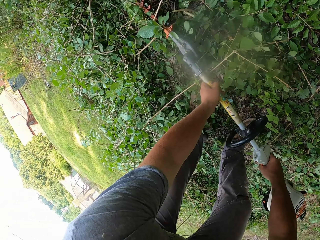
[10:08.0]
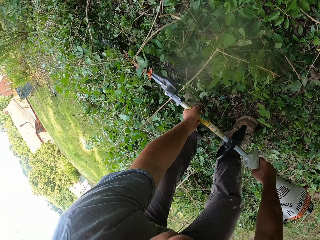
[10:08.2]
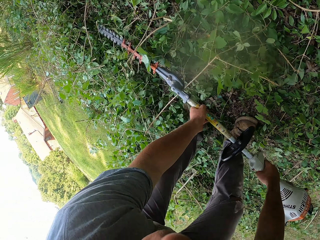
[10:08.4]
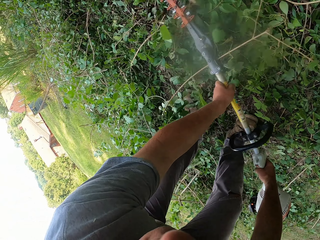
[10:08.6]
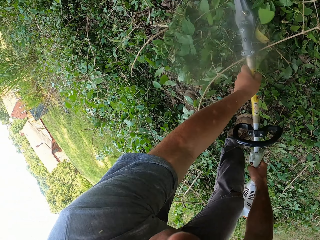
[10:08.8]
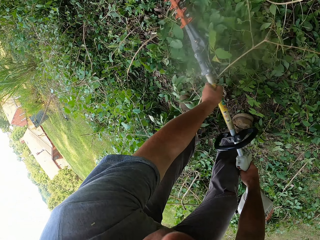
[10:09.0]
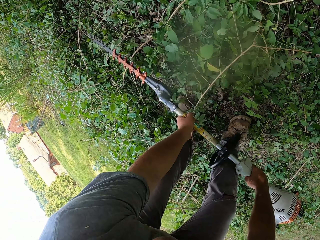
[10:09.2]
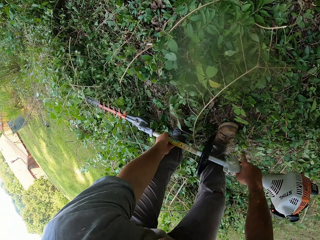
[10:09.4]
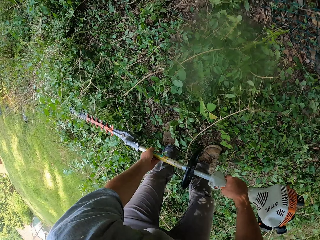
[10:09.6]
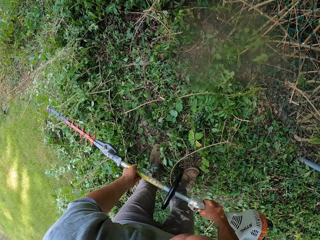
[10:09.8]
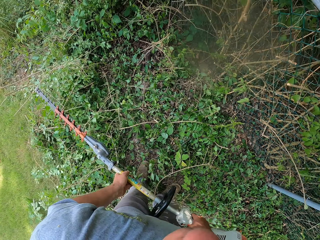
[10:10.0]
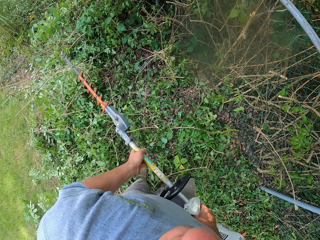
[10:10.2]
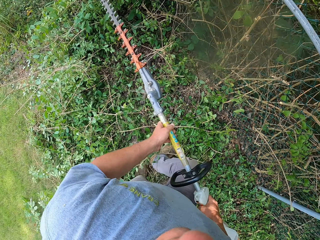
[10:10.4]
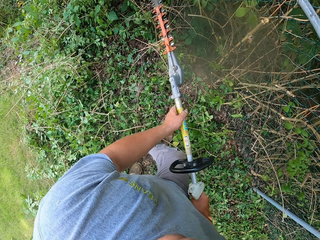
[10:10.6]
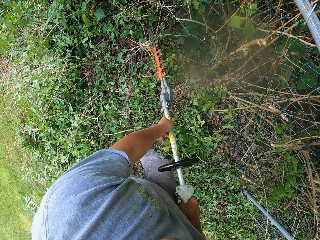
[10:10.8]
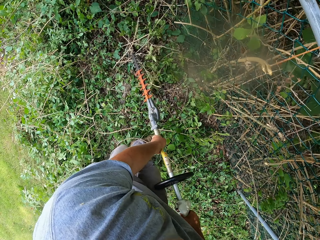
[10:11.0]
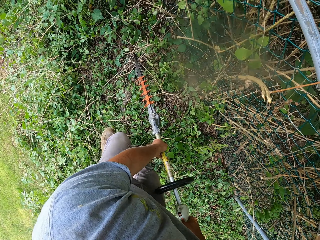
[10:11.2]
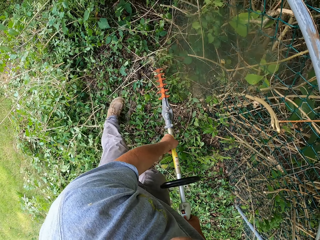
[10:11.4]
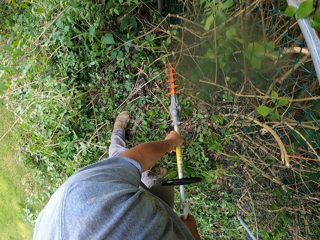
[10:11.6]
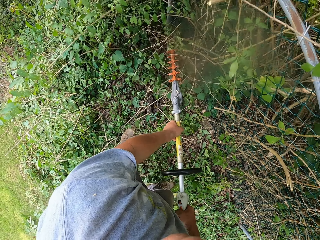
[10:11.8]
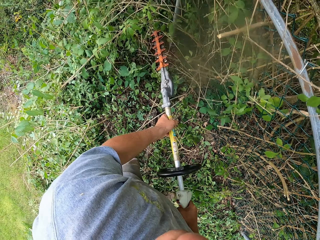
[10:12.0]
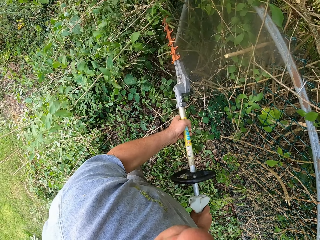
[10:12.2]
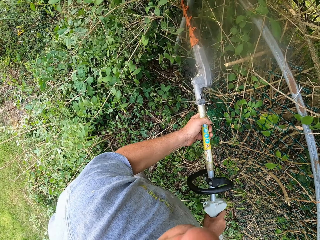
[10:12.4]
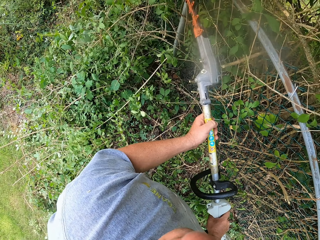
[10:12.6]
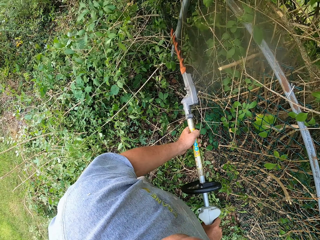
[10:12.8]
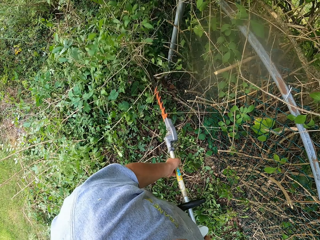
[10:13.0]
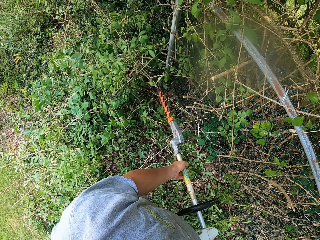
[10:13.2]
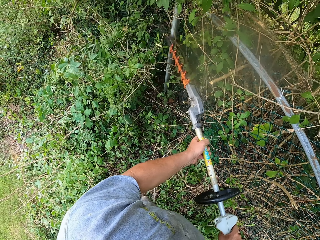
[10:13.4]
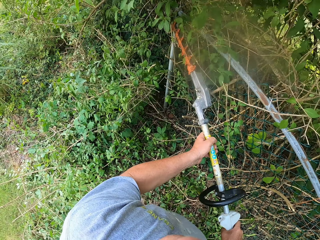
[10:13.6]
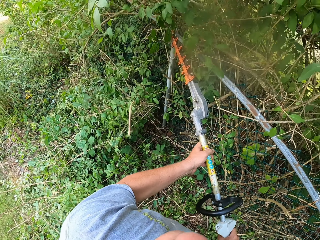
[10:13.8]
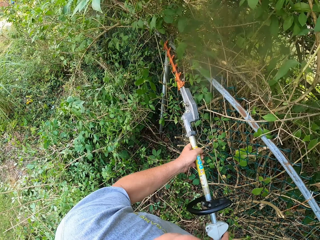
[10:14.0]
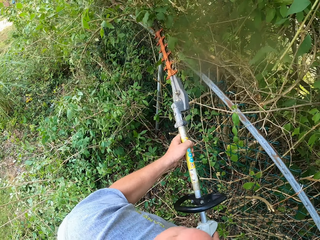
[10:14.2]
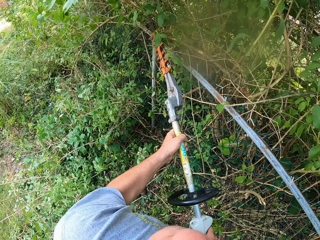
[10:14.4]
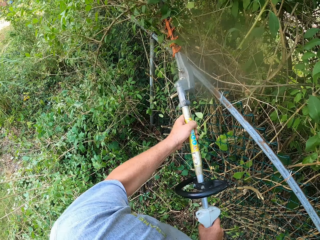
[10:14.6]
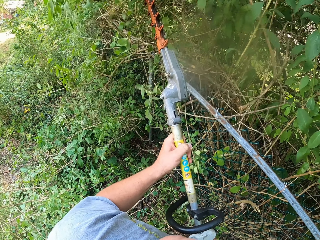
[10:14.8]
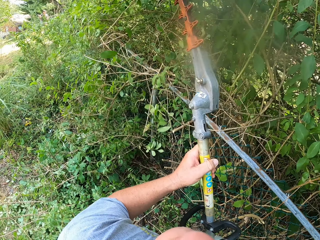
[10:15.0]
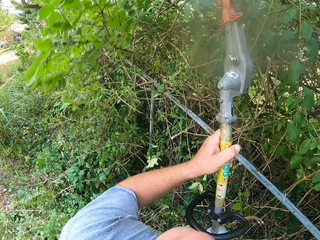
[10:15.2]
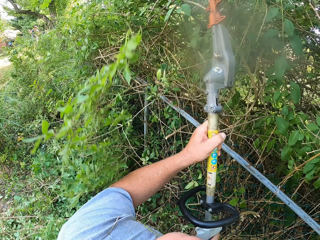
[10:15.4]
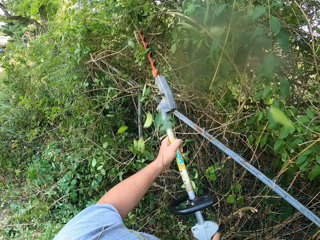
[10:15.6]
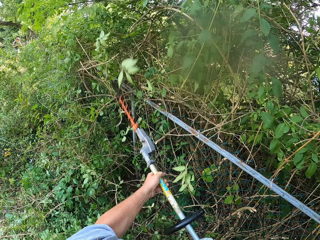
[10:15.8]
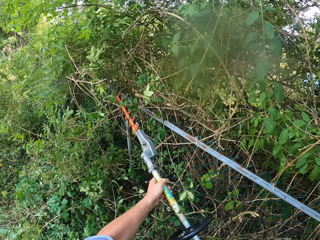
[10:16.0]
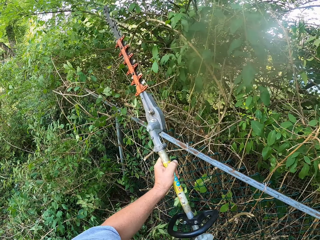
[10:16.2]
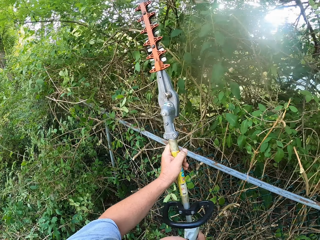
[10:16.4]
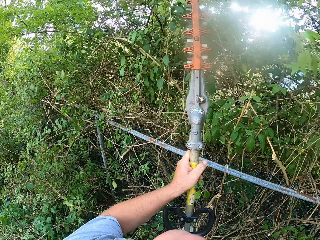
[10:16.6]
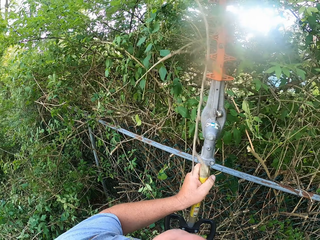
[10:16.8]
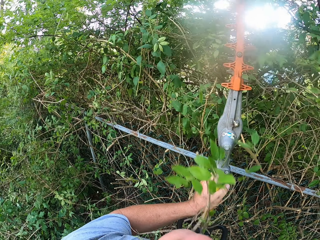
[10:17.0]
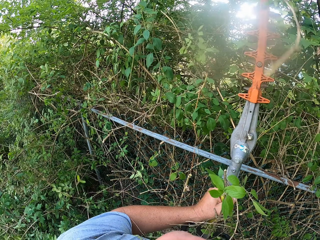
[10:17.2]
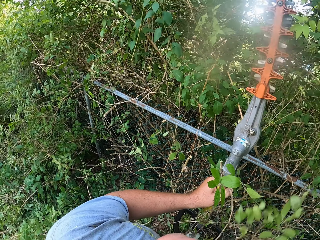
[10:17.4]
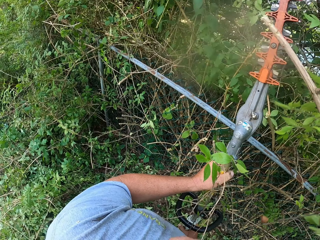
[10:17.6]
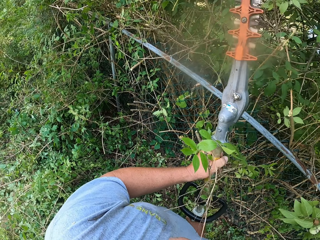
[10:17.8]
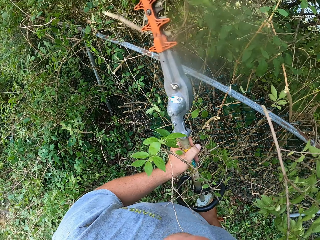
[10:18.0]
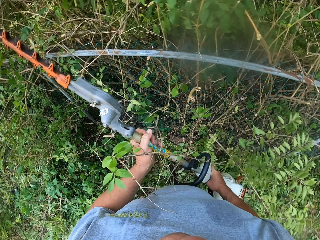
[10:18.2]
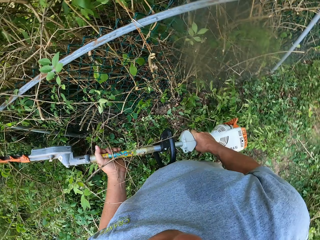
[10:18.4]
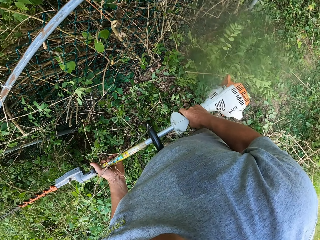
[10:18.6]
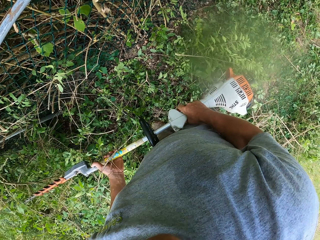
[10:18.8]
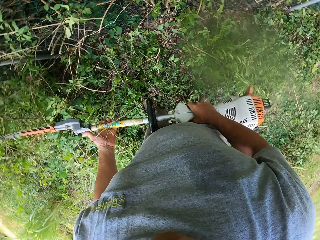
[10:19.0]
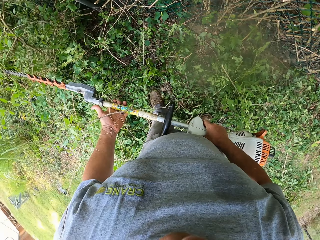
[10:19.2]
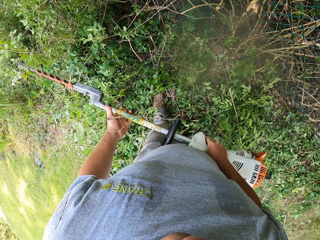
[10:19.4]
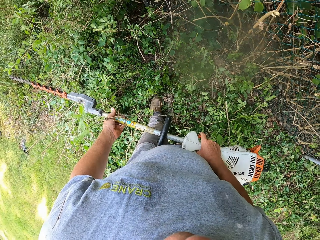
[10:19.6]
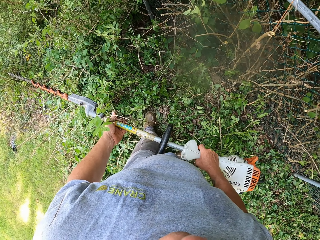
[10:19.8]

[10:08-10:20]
The camera wearer cuts branches with a hedge trimmer.

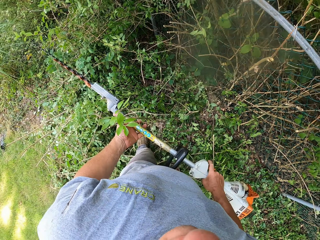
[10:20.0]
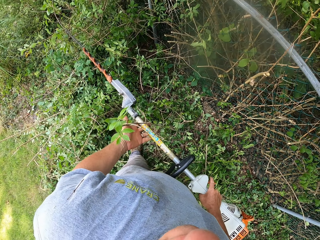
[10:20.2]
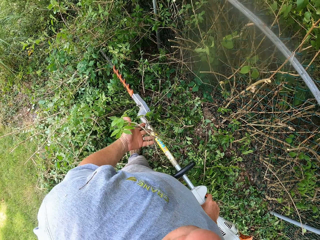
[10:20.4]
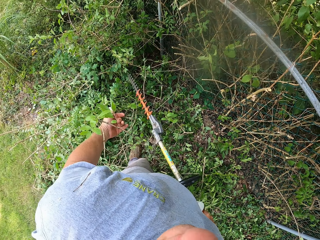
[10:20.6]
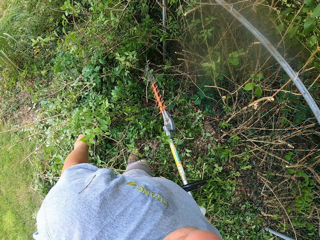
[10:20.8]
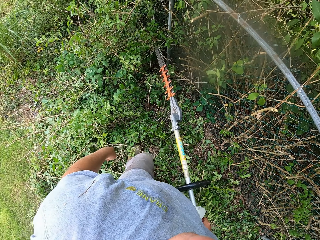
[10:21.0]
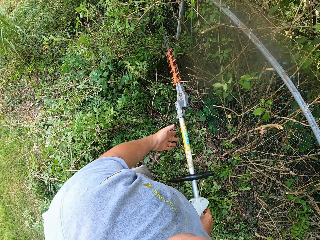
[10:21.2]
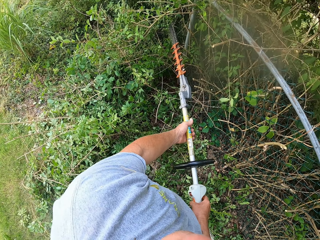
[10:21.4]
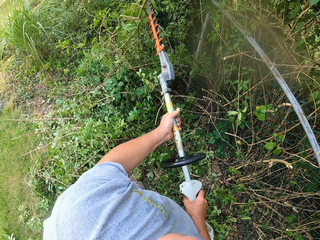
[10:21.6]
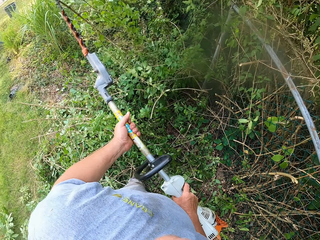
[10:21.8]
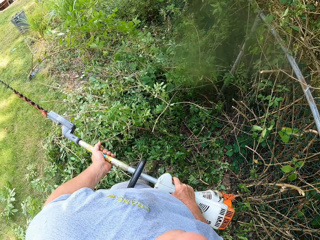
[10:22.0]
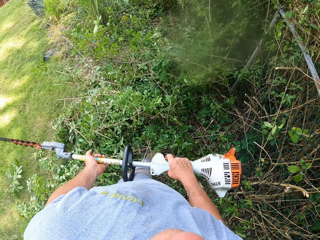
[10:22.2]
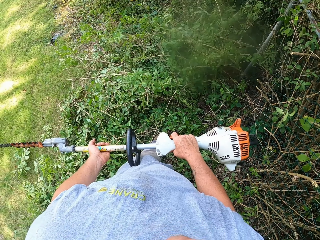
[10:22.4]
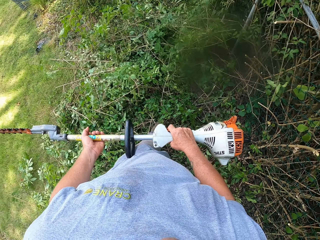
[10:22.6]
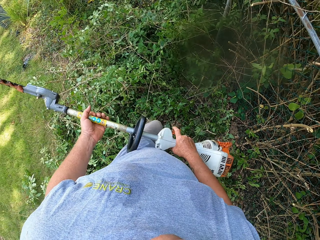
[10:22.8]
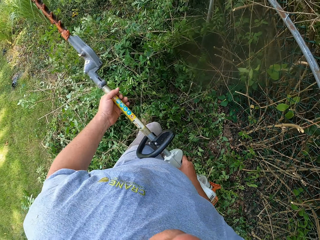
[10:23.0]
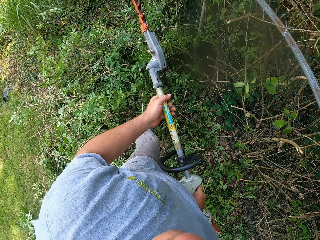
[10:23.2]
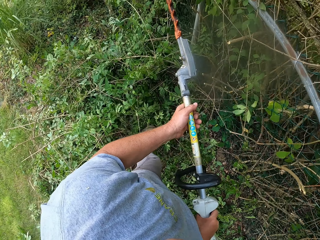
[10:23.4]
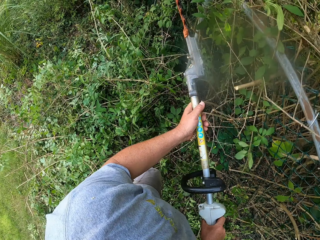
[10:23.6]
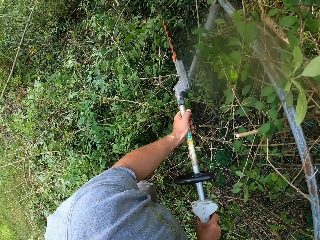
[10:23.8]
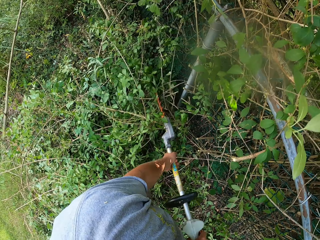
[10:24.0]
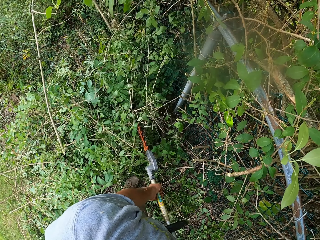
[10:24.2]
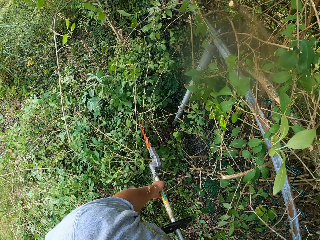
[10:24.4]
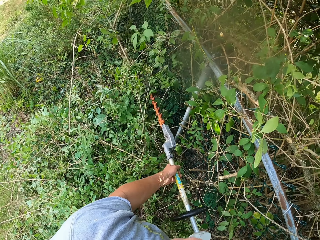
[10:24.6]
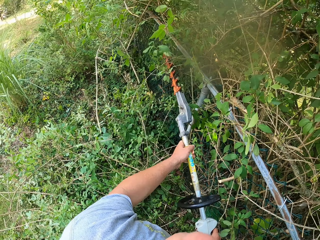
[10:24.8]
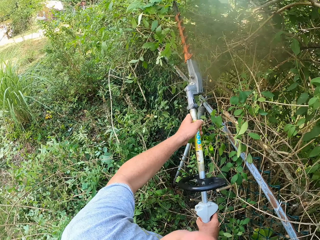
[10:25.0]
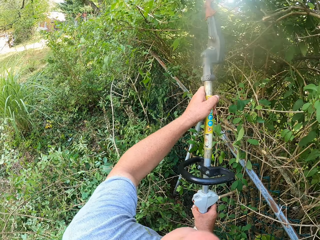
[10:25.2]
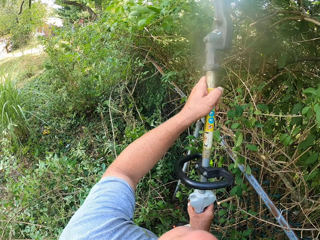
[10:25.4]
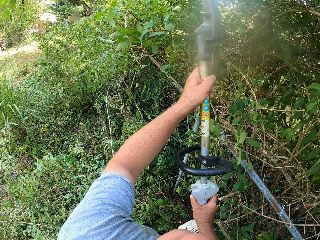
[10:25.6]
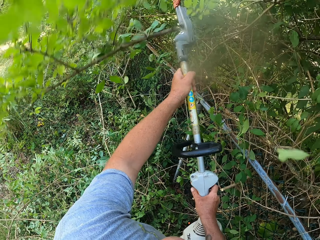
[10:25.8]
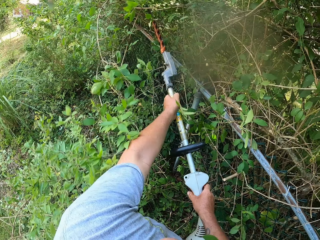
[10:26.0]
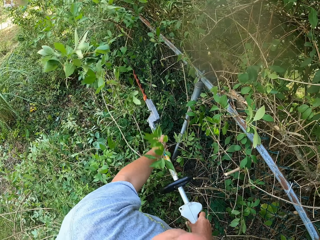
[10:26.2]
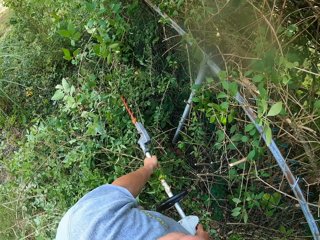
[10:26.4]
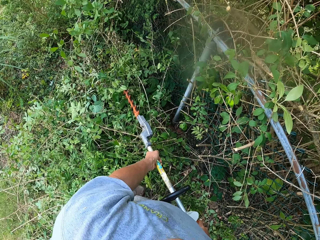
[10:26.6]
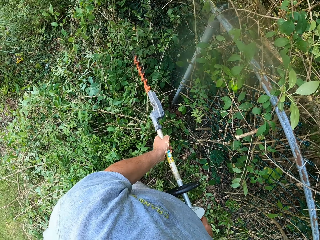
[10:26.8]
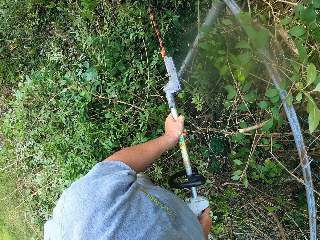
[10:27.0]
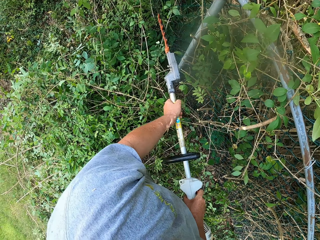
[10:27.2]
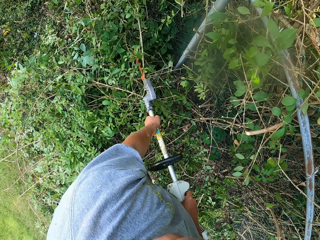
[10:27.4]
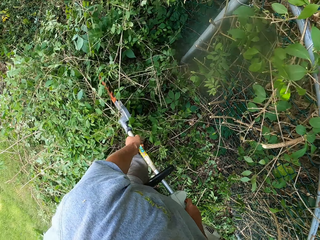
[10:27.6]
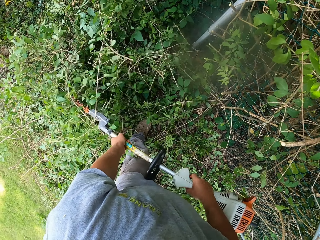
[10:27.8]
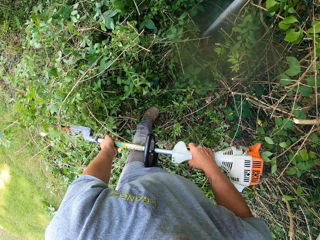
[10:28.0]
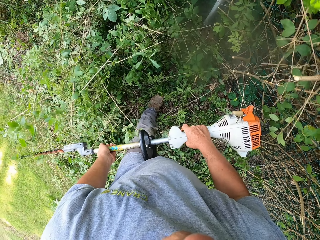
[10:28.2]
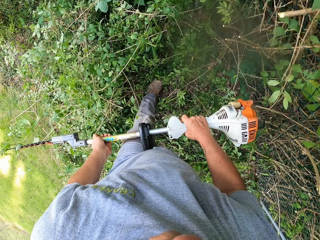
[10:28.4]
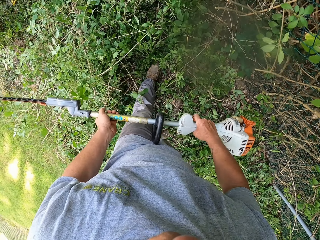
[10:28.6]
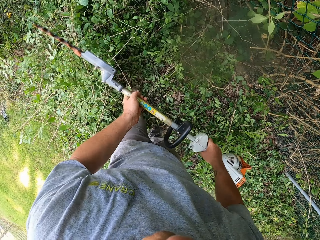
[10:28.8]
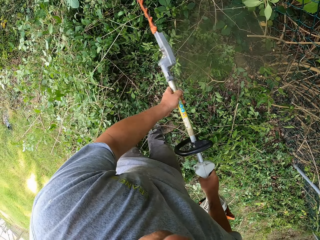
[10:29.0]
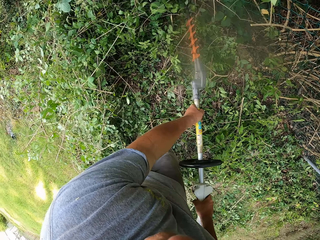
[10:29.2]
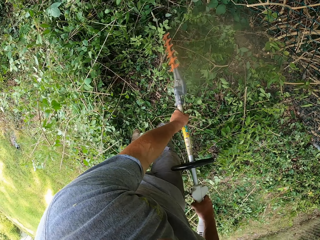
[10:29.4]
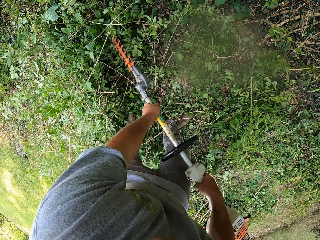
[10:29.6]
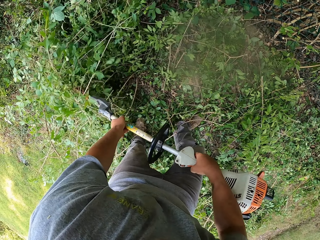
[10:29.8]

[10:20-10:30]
The camera wearer pushes branches with a hedge trimmer. They cut the branches with the hedge trimmer.
